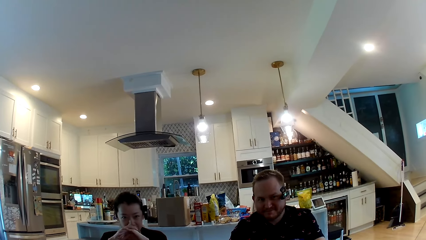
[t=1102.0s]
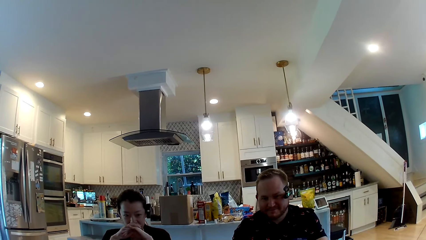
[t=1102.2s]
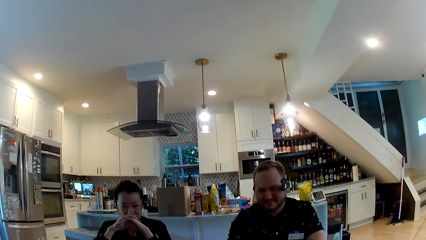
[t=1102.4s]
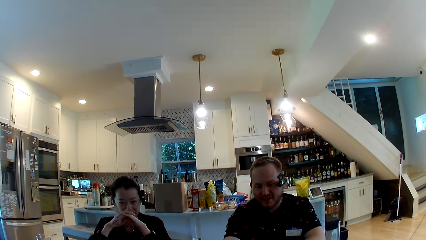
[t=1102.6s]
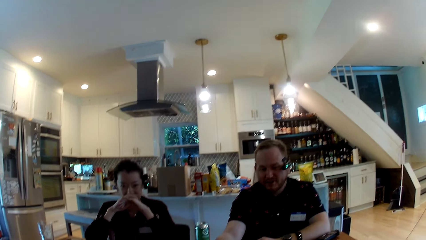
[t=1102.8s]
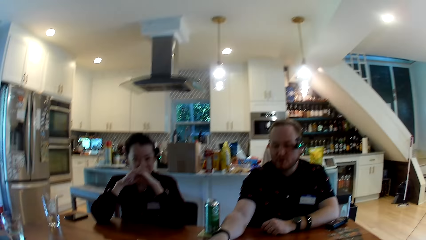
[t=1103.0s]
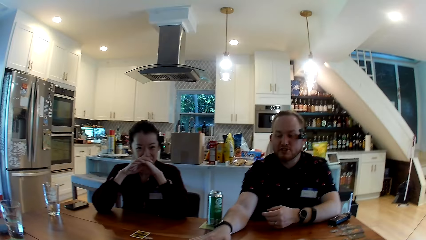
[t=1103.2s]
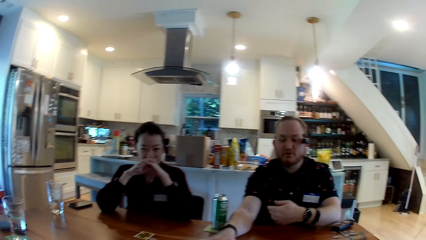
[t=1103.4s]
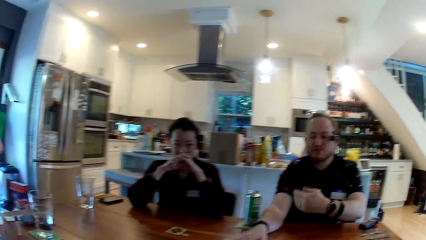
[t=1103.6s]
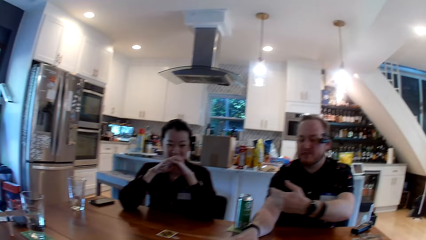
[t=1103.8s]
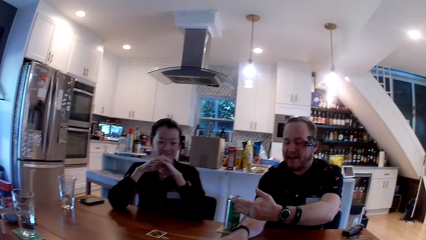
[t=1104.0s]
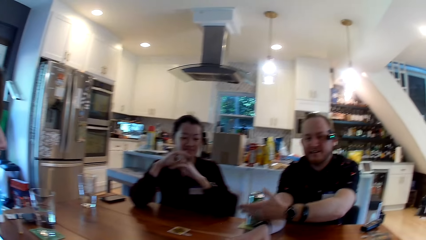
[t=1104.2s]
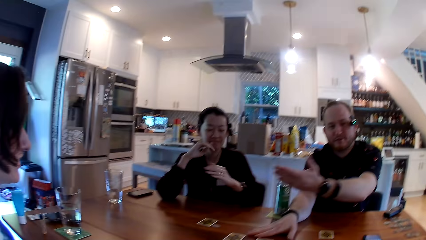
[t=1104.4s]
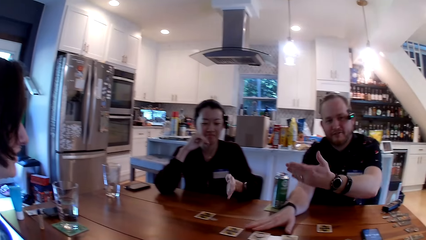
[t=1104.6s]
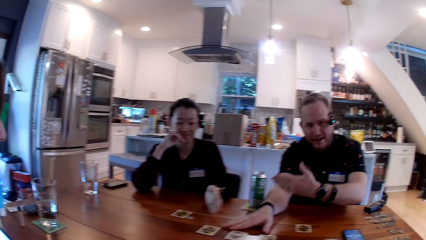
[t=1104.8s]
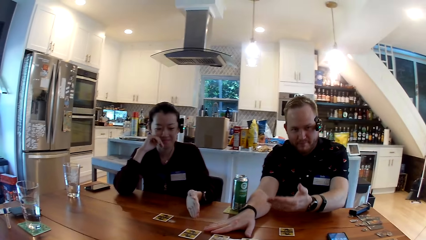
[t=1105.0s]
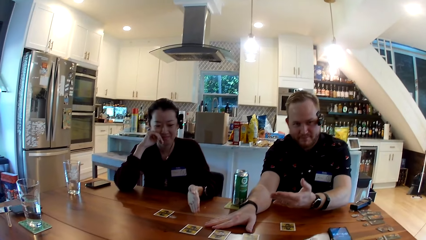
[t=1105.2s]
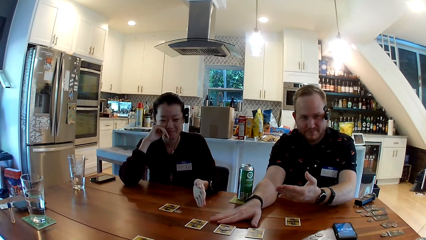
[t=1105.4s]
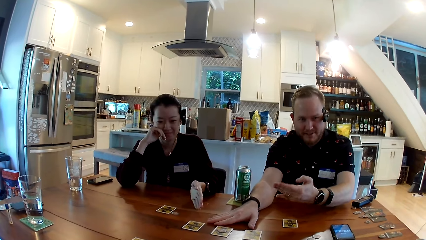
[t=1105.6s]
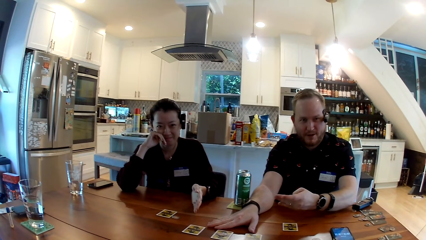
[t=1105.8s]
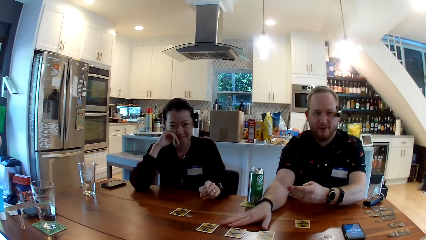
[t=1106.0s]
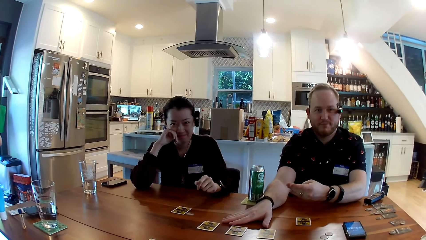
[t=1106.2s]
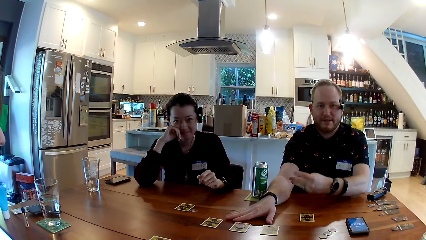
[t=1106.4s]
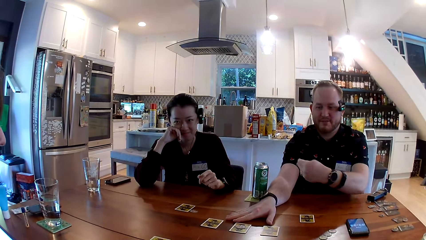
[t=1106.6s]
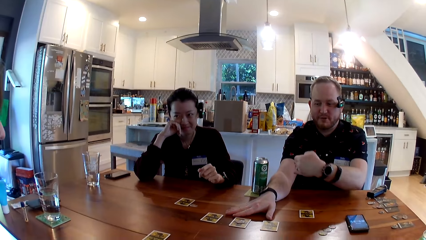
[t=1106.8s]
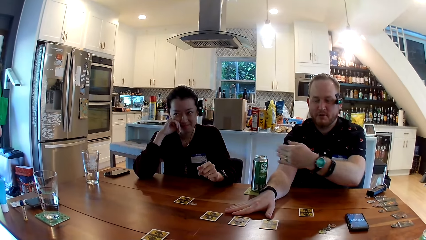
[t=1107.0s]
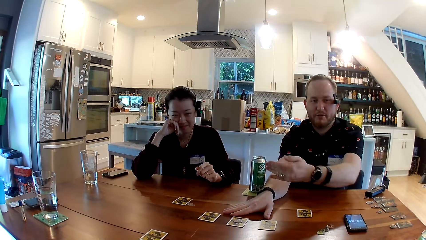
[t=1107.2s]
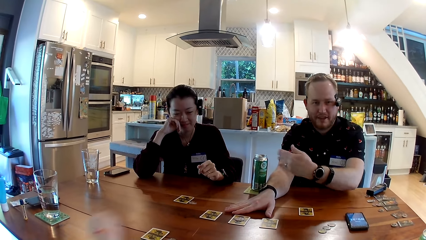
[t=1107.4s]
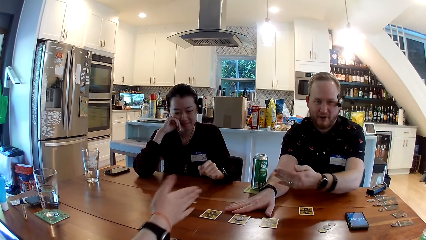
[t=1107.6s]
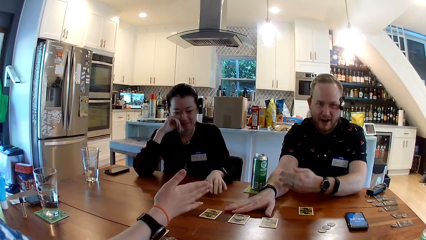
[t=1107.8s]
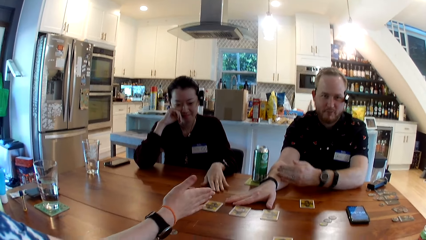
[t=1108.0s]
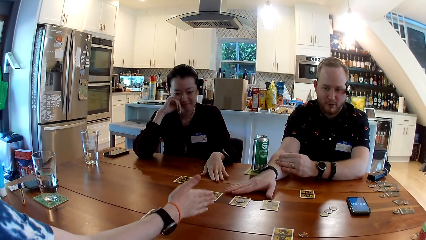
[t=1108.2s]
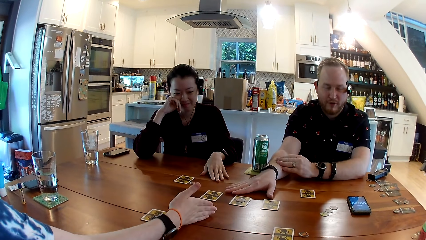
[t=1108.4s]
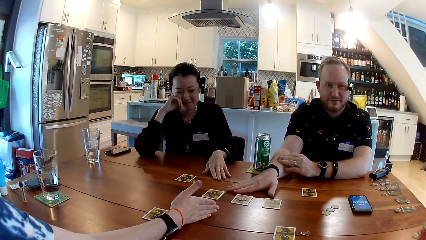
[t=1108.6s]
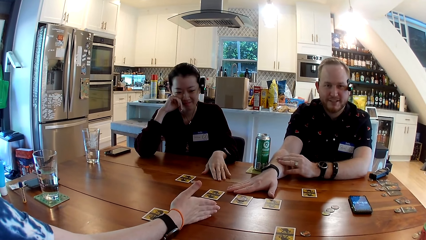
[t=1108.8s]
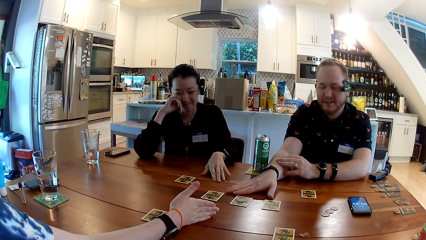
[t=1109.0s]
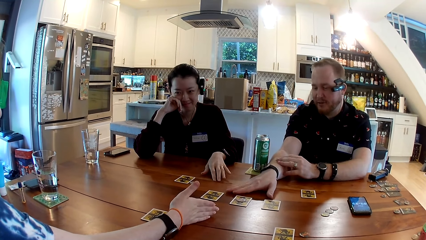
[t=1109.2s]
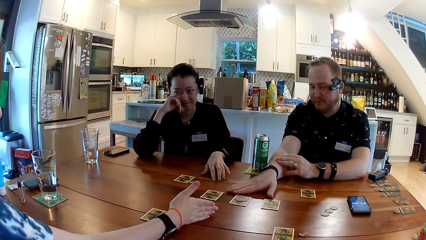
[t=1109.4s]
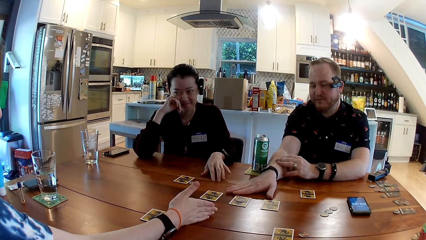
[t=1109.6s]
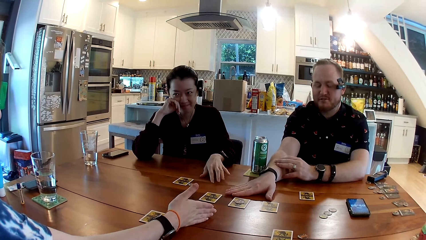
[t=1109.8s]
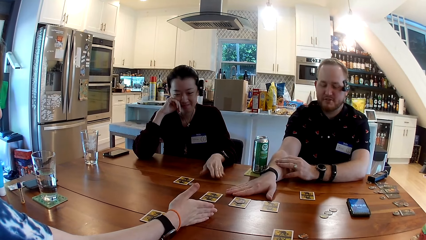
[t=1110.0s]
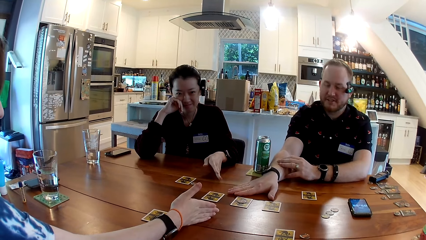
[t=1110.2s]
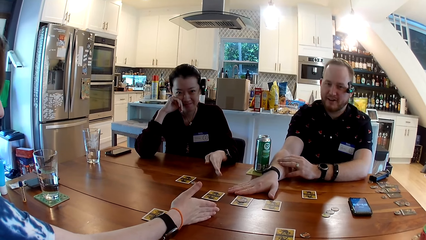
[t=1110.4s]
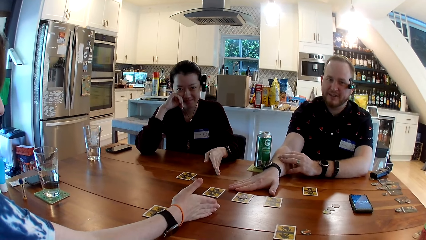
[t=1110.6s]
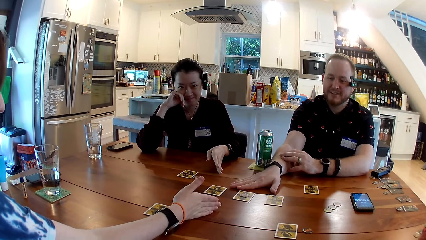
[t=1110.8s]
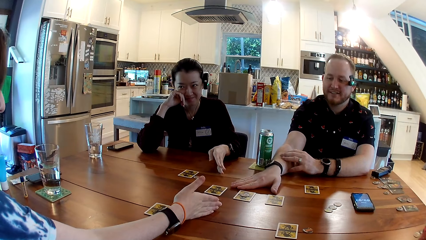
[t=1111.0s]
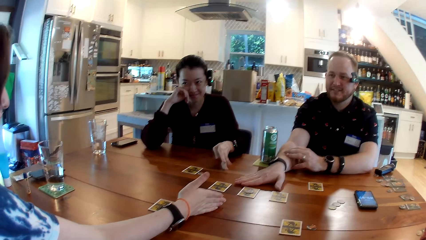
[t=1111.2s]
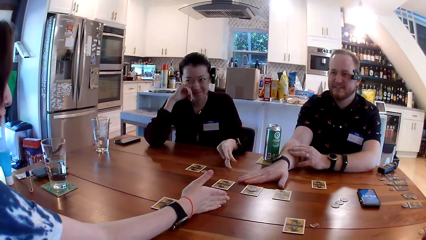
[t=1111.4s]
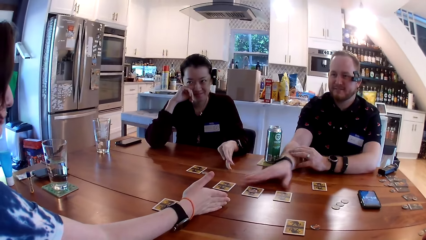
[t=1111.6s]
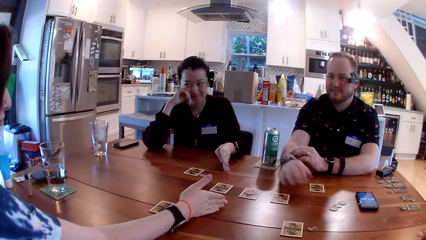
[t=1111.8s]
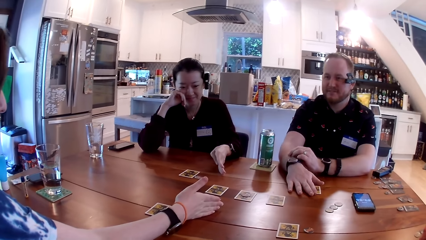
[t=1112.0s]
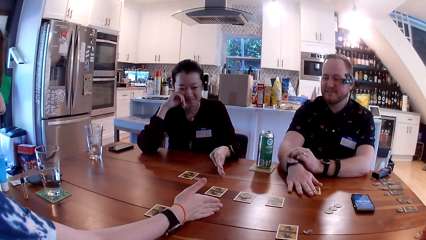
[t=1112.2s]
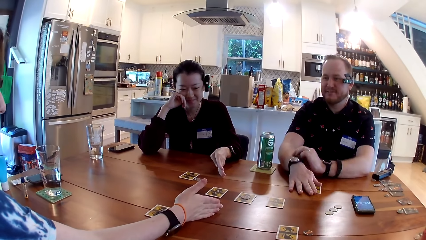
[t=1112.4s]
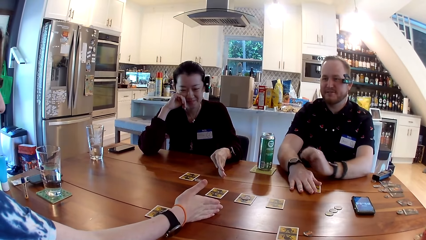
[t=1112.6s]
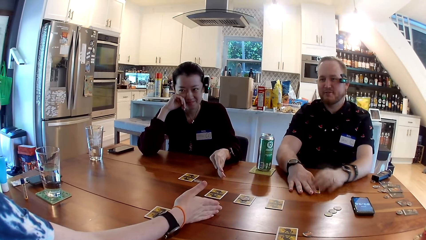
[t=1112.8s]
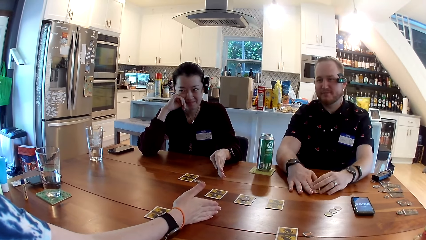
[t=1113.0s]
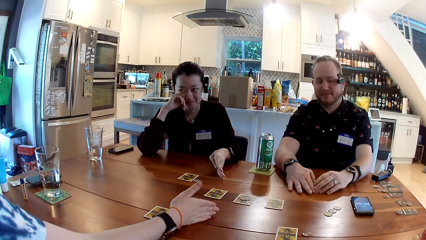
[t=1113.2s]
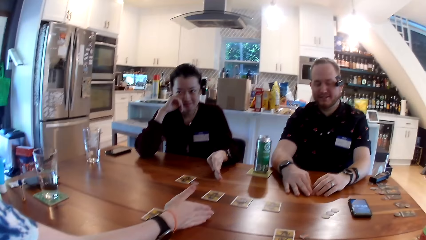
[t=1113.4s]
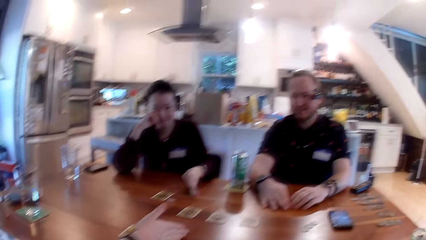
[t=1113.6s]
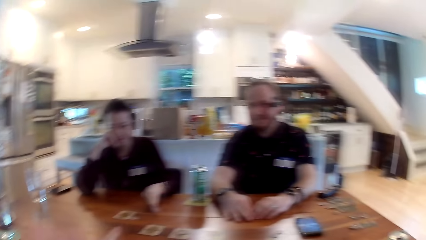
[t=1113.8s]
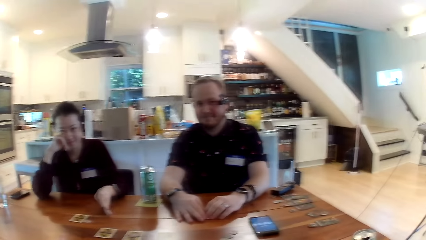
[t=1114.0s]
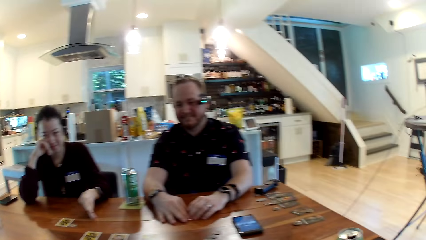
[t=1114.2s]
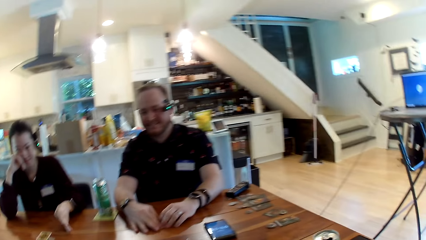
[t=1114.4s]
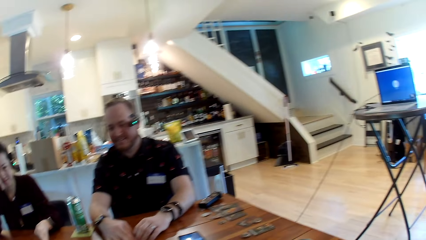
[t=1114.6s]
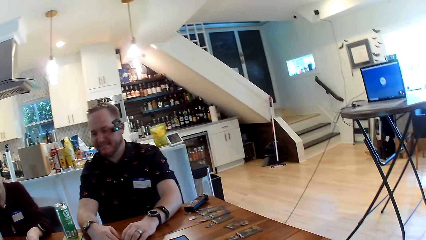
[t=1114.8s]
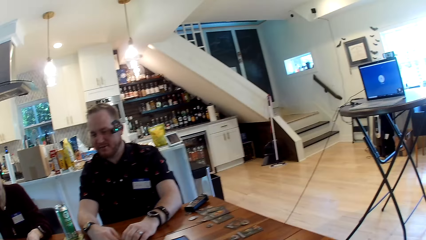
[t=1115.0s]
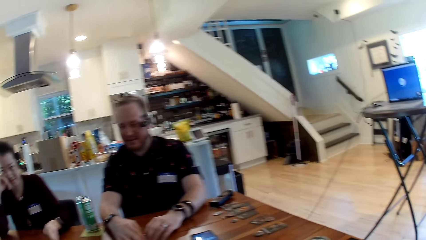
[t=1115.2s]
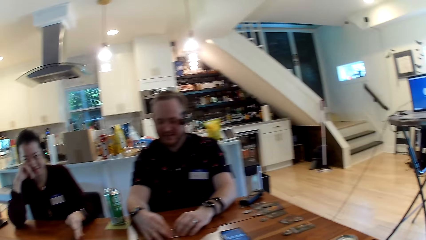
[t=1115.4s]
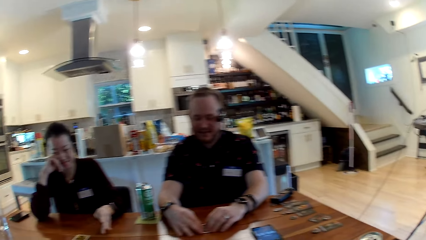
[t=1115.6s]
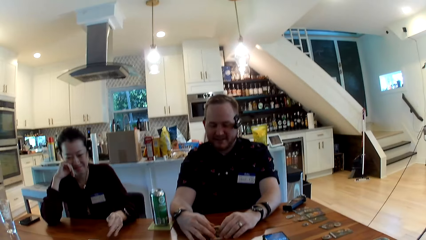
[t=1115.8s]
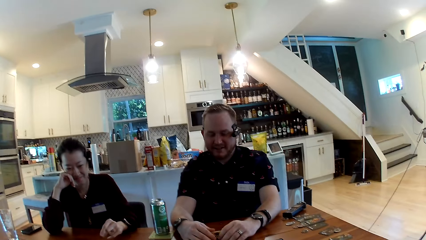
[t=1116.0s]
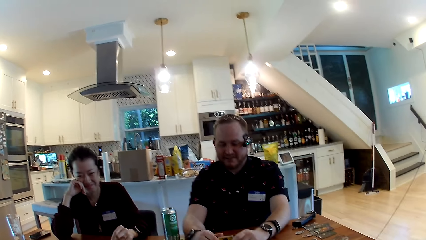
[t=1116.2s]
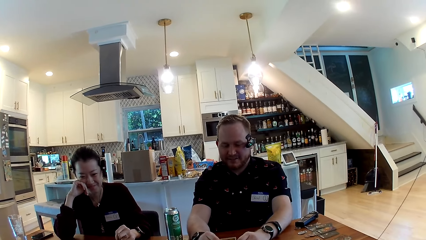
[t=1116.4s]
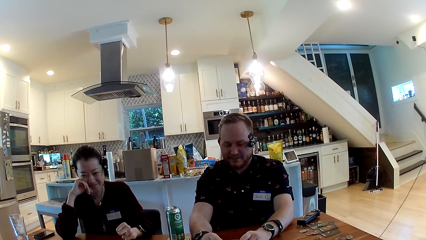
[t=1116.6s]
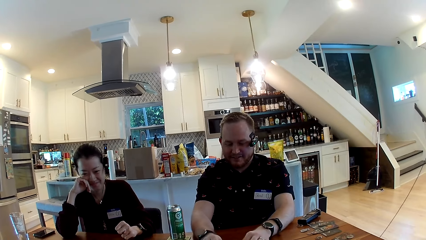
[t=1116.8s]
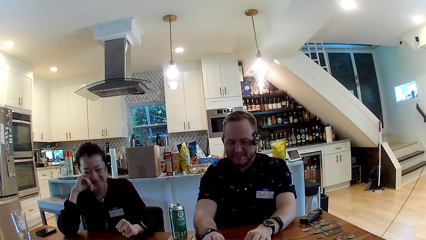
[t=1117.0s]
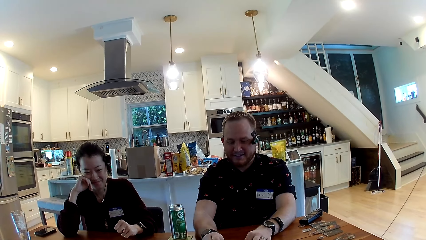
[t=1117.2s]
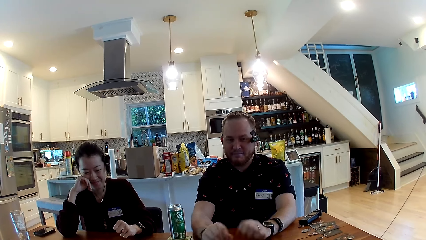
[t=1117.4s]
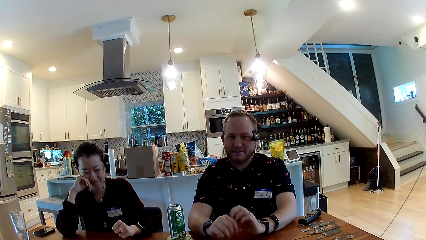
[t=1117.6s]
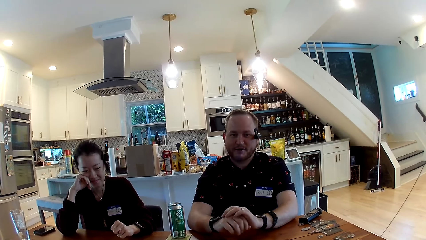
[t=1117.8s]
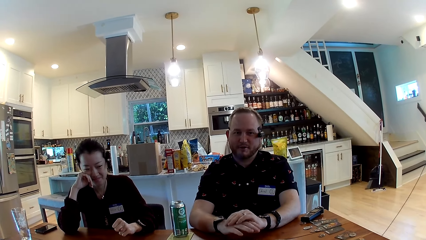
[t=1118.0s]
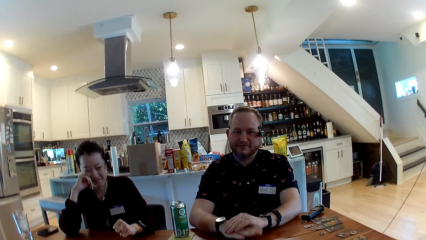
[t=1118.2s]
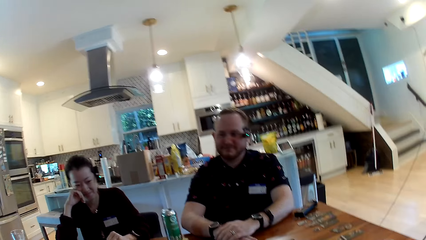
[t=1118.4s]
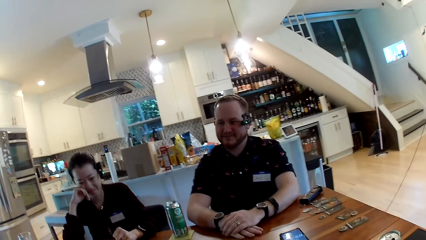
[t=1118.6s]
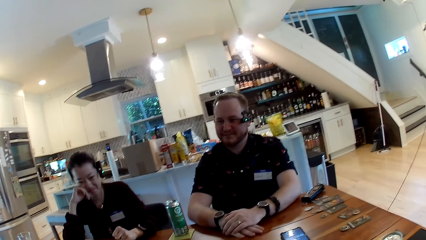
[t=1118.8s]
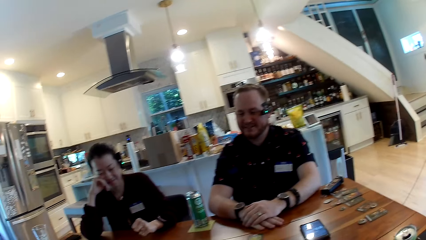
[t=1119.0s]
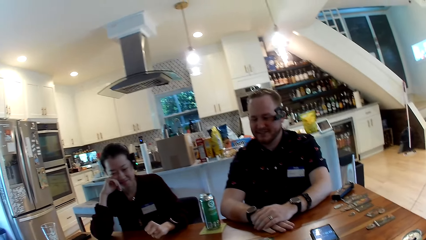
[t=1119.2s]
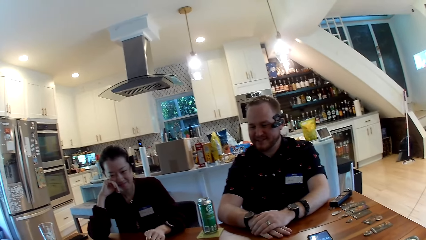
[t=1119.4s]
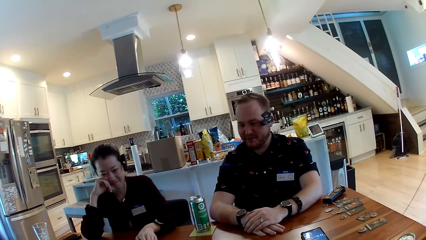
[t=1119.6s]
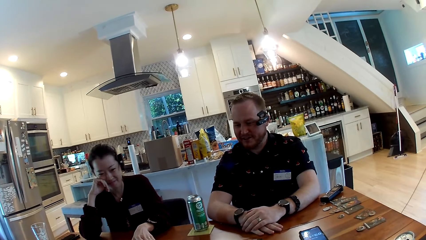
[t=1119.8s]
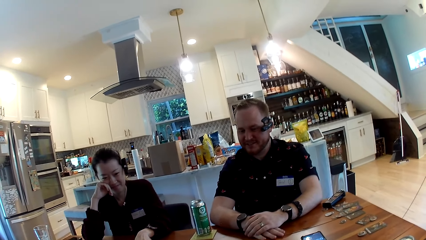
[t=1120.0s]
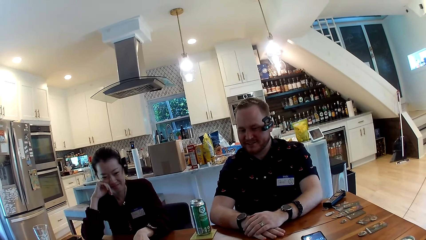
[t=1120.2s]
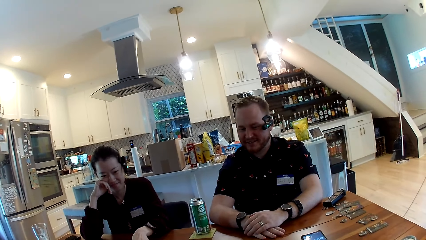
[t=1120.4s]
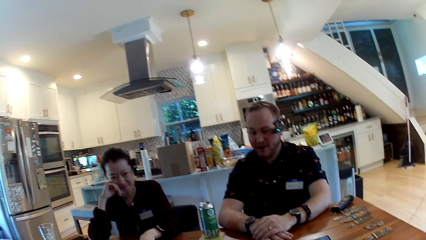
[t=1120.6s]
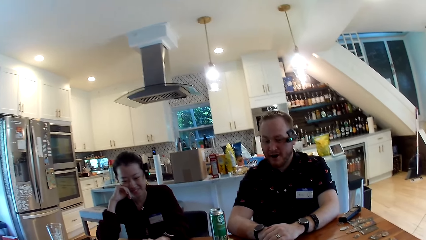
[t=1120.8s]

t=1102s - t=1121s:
A woman puts her left hand on the table. A man converses with the camera wearer. The woman puts her left hand on the table again. Another woman puts her right hand on the table. The man slides a card on the table toward himself with his right hand. The man puts his left hand on the card. The man flips the card with both hands.
